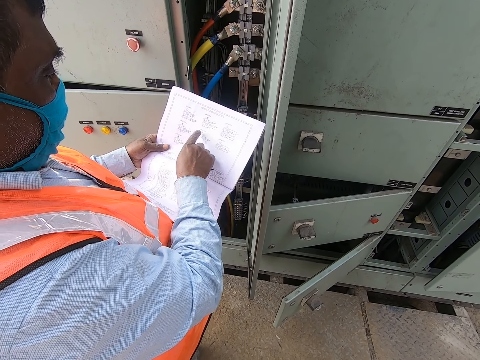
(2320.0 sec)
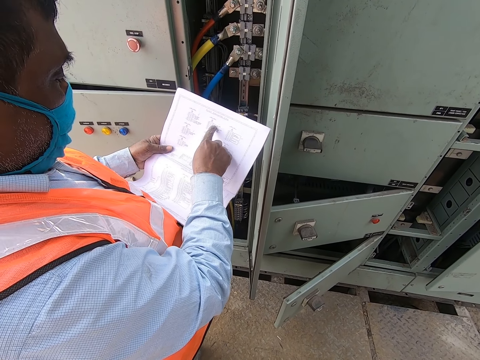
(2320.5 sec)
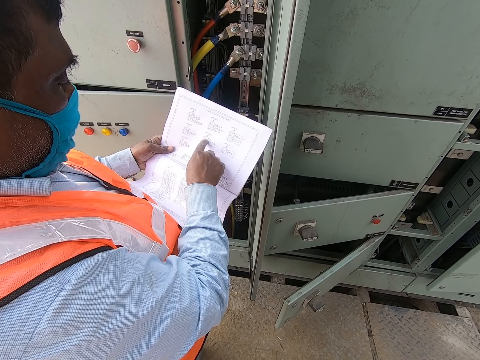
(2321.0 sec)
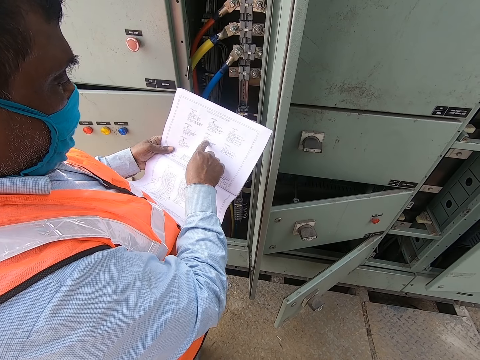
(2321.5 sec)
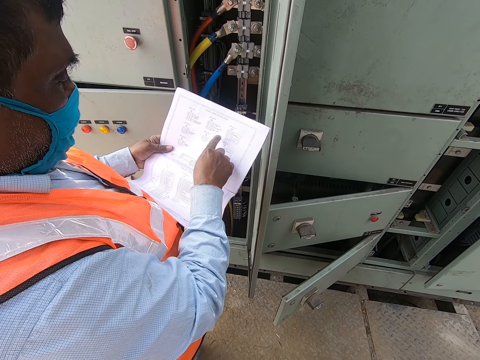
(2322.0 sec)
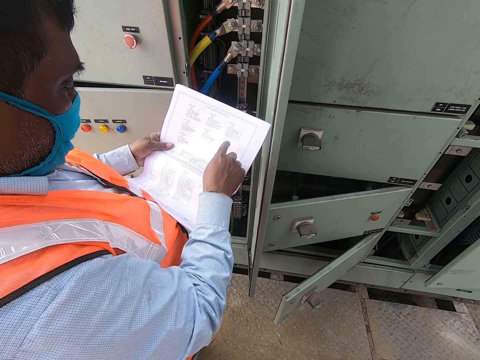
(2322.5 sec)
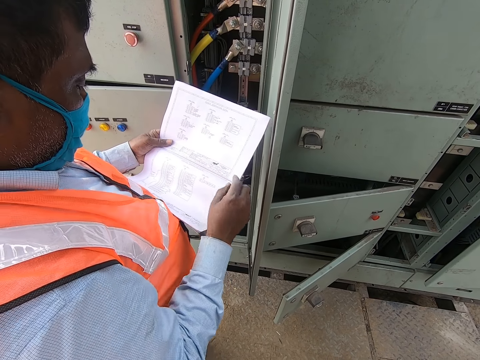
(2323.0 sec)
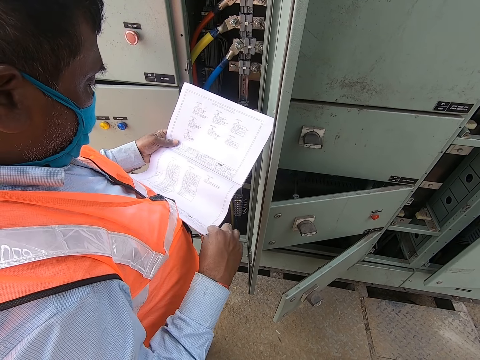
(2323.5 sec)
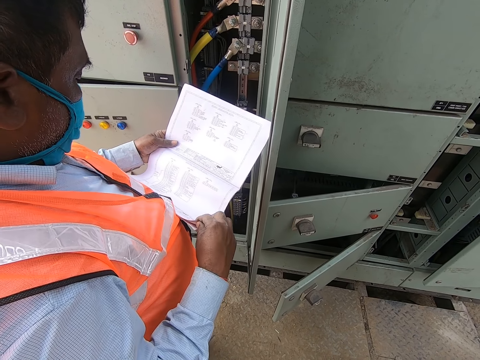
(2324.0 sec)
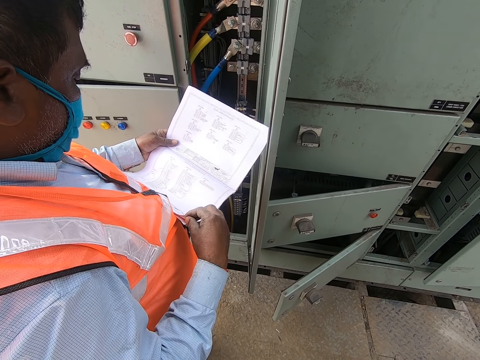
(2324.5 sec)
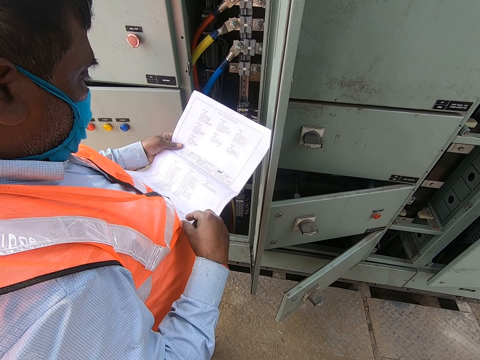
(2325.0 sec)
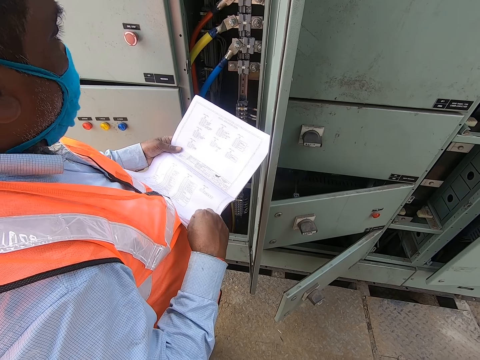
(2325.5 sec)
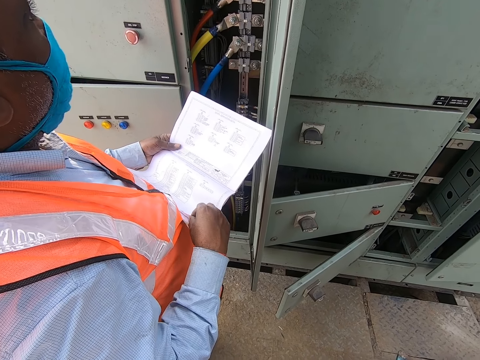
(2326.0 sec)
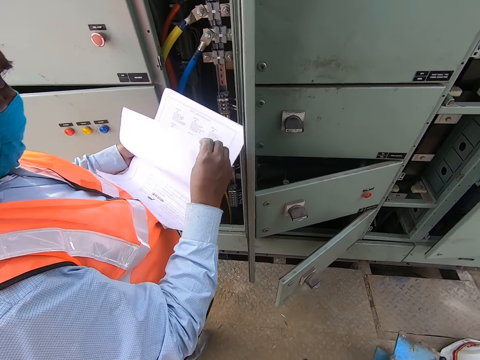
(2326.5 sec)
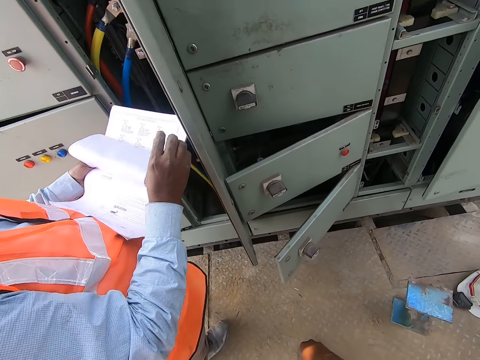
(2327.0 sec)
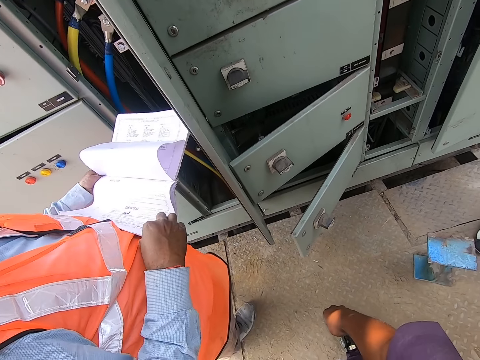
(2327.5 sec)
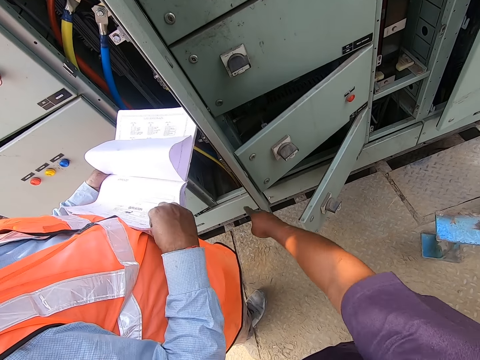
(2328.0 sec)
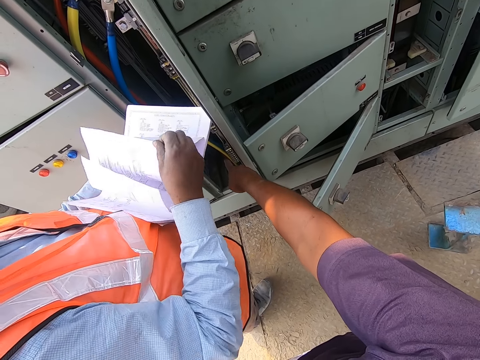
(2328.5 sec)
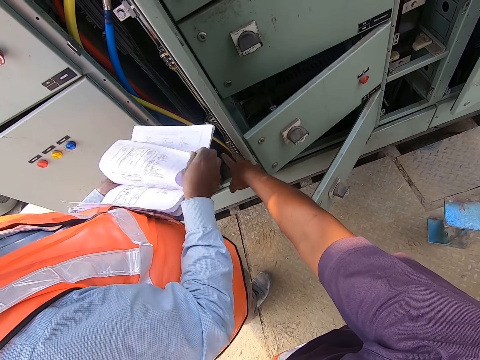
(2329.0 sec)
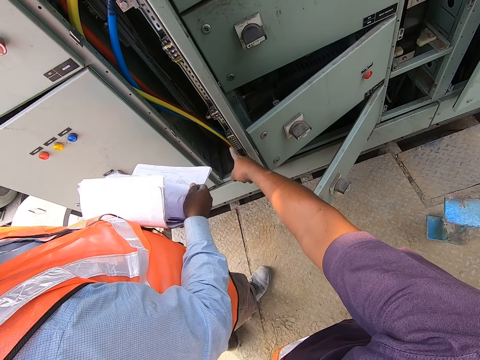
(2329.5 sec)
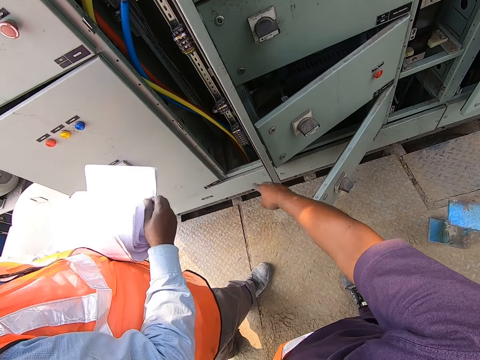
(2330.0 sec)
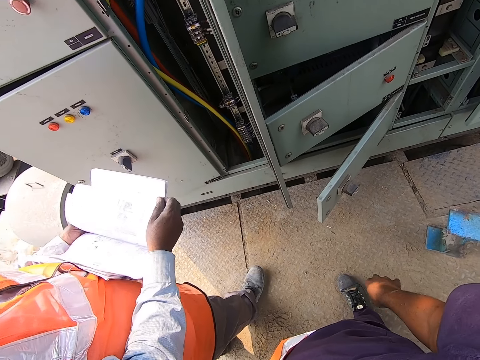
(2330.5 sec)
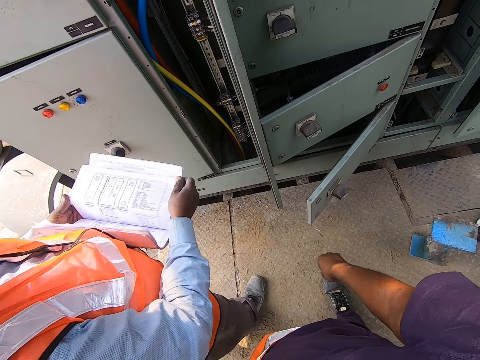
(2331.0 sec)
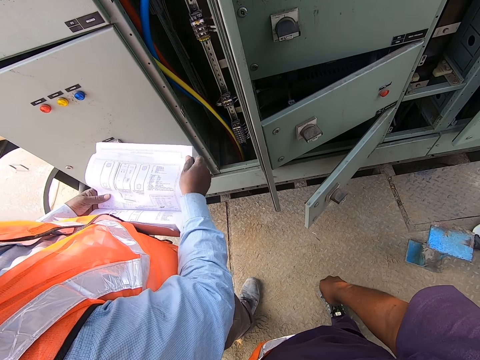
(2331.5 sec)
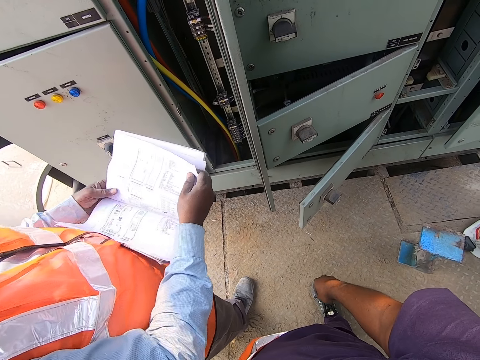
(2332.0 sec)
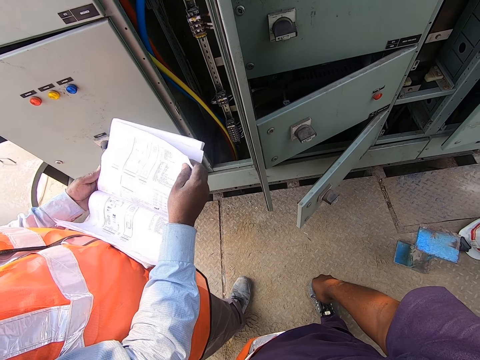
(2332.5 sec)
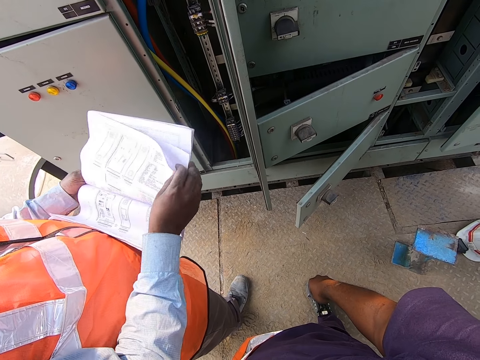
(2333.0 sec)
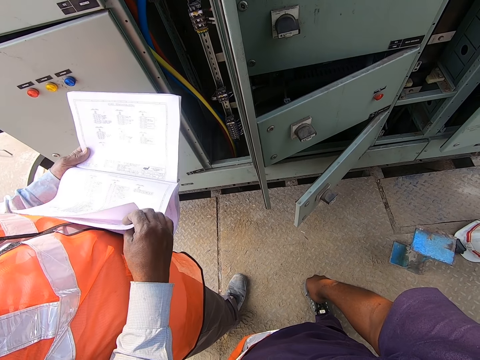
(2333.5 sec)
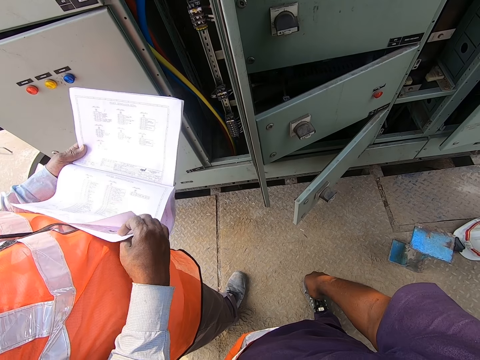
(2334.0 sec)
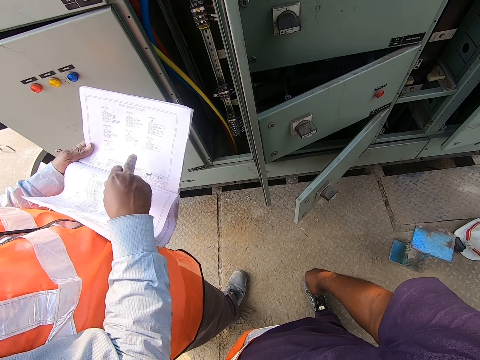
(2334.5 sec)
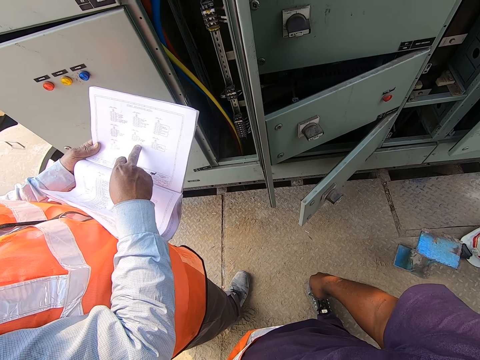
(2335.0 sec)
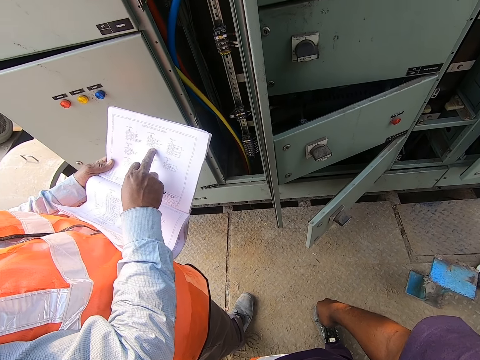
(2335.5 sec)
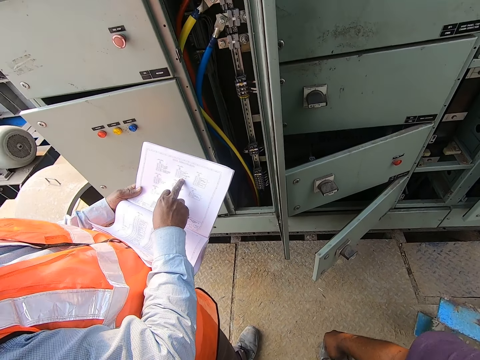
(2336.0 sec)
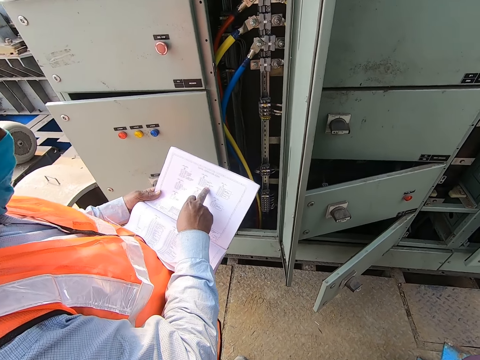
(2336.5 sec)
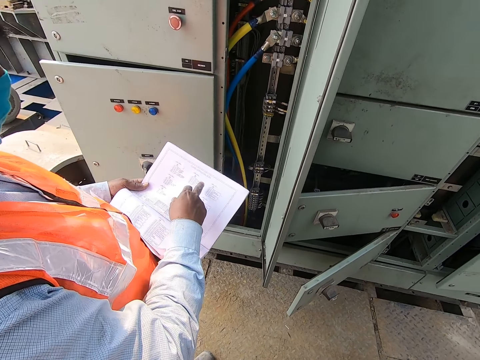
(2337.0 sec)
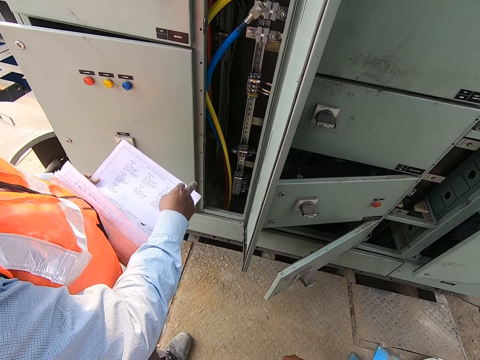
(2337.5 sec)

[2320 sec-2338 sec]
A man opens the book in his left hand with his right hand. The camera wearer points to the control box with his right hand. The man holds the book with both hands. The man opens the book in his left hand with his right hand. The man touches the book in his left hand with his right hand.

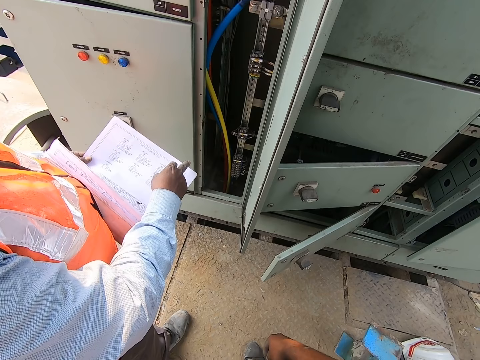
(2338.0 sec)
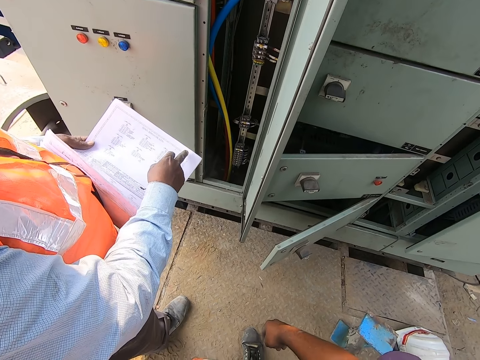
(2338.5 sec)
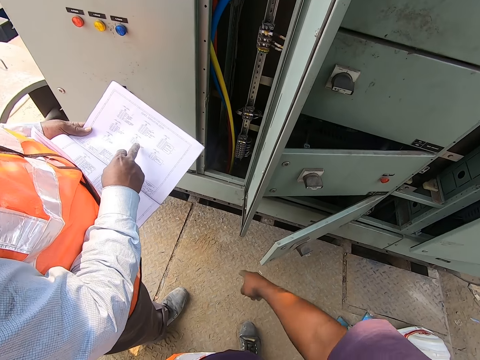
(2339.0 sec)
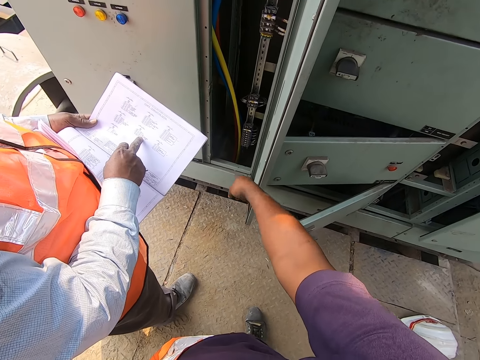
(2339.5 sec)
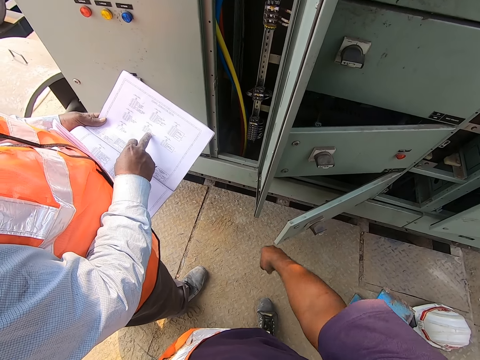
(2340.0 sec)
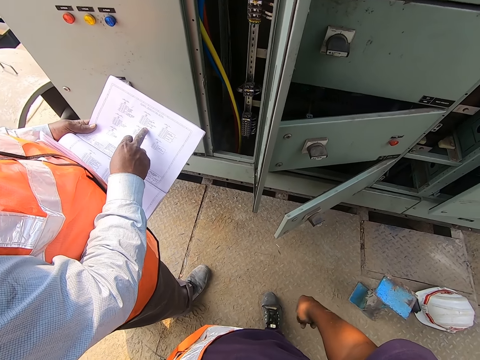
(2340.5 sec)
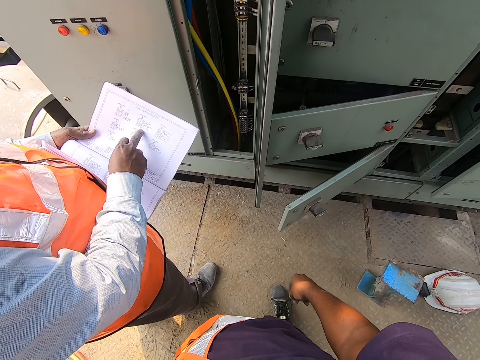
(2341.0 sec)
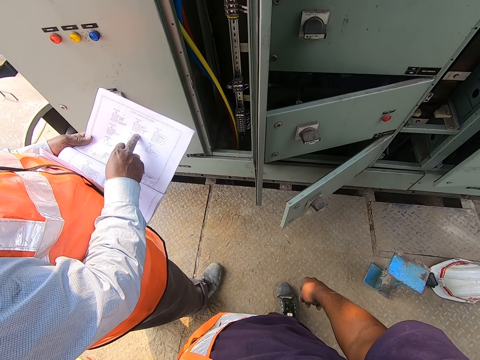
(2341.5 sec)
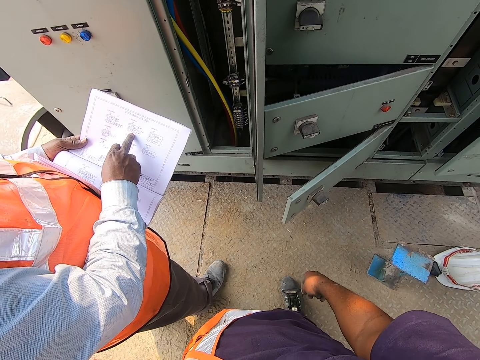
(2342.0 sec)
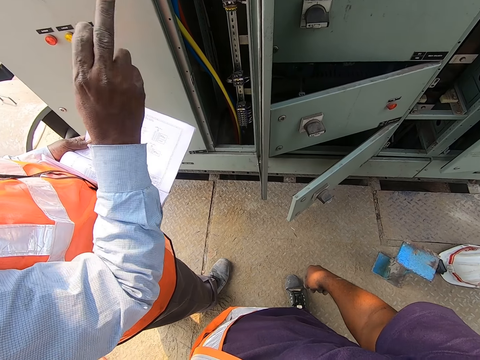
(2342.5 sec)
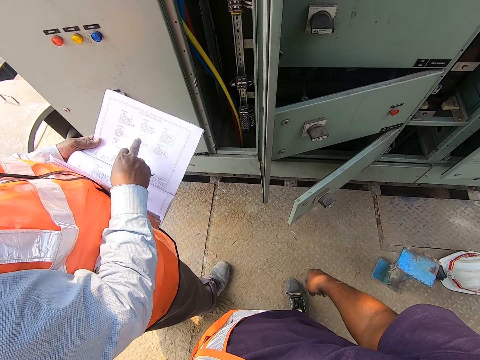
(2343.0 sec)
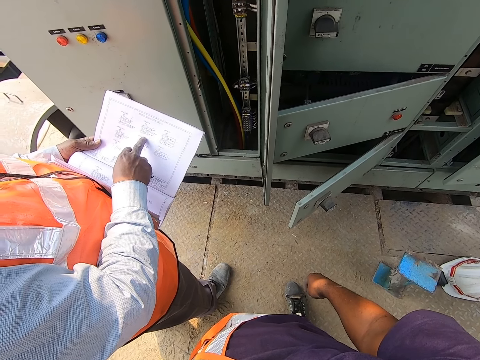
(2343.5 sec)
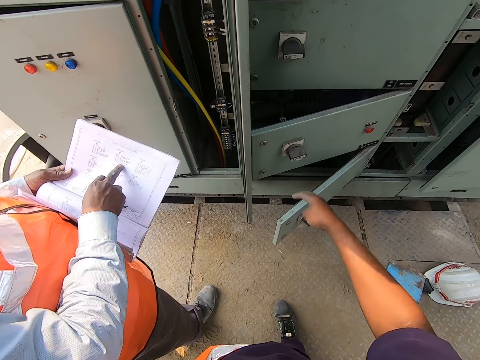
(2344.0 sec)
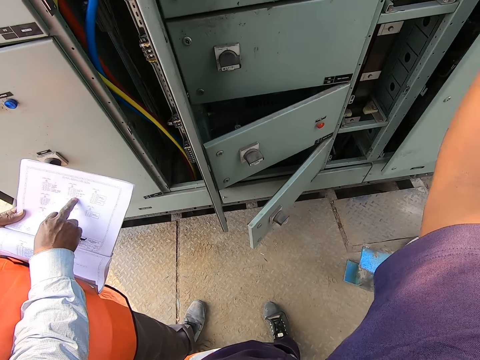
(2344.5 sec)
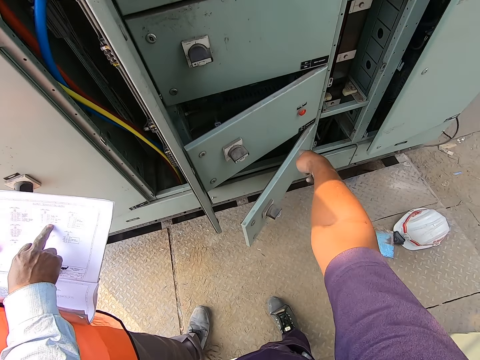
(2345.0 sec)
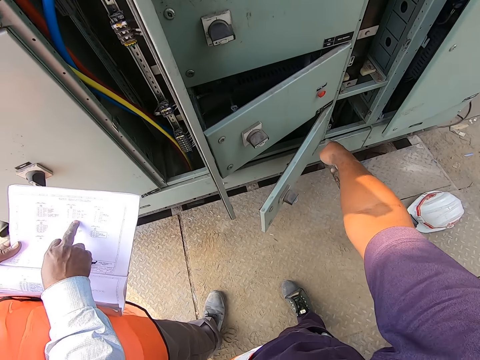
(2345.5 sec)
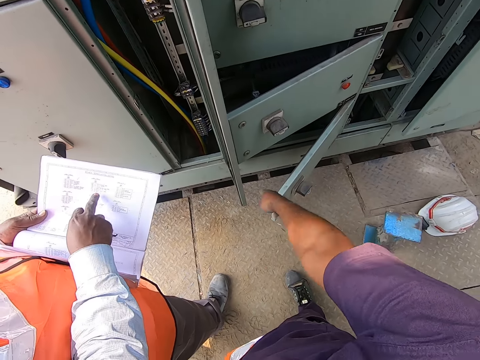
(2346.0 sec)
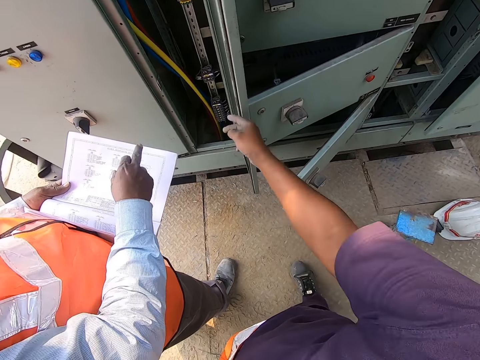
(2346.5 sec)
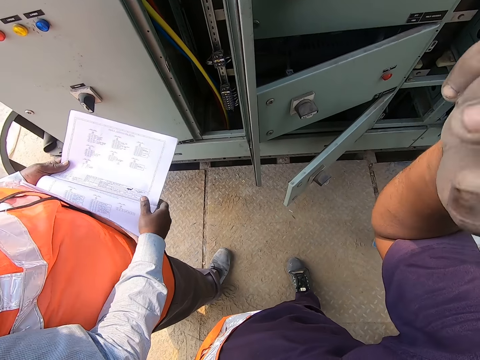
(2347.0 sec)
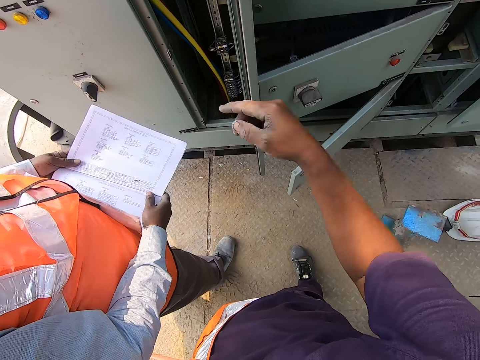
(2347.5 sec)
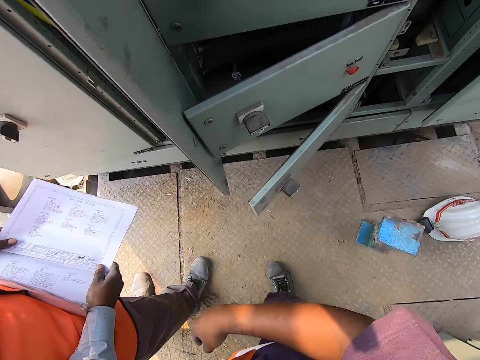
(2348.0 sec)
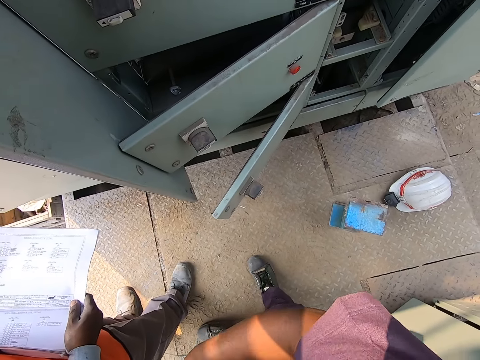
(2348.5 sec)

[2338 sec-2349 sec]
The camera wearer points to the control box with his right hand. He points around. A man holds the book with both hands.
